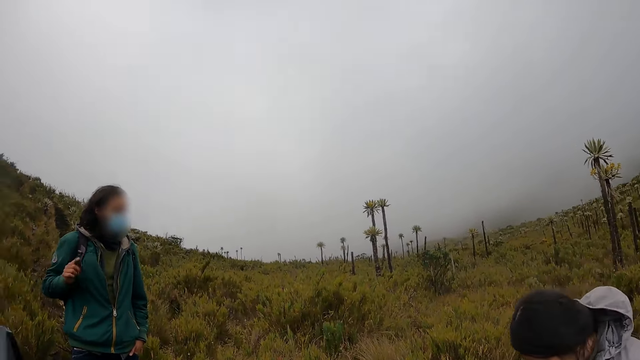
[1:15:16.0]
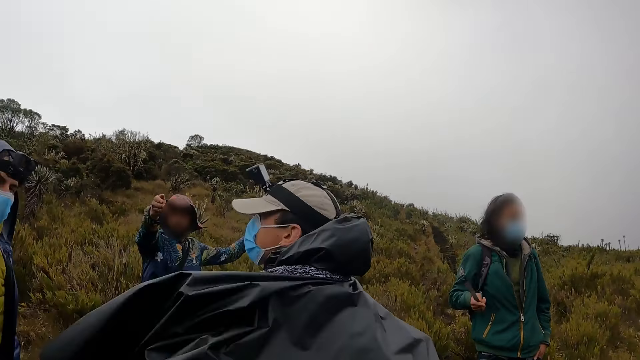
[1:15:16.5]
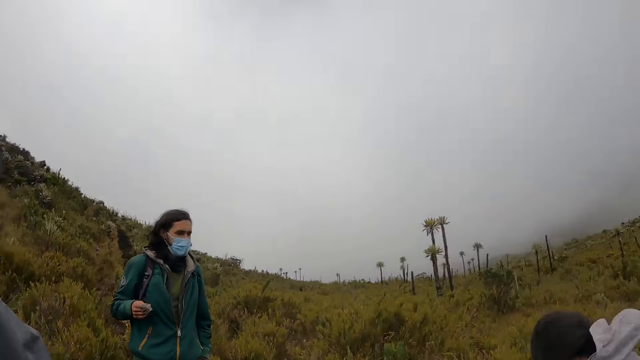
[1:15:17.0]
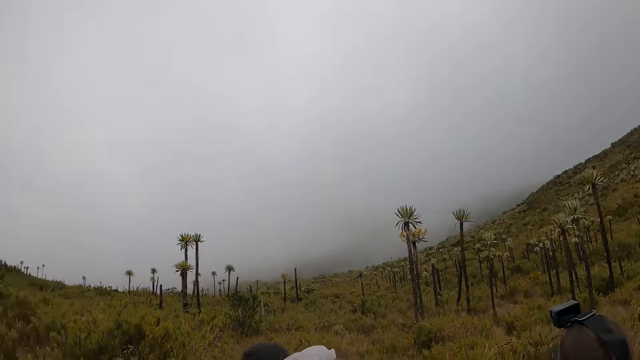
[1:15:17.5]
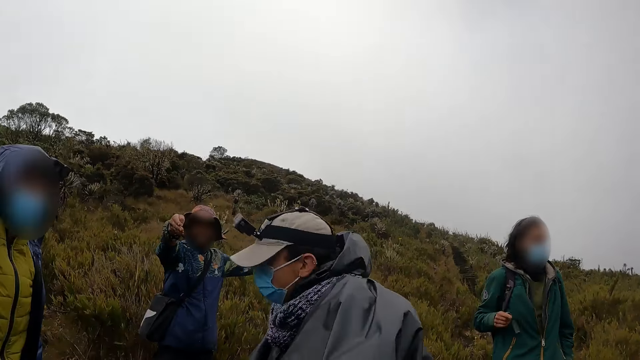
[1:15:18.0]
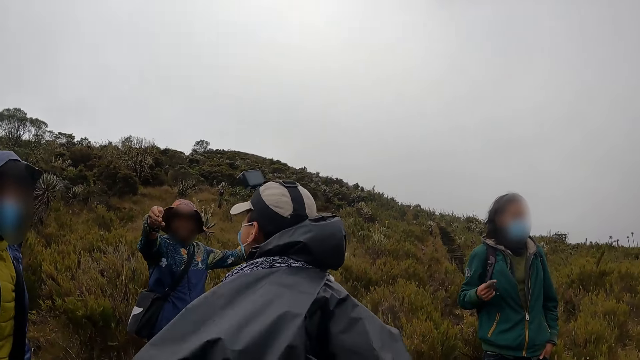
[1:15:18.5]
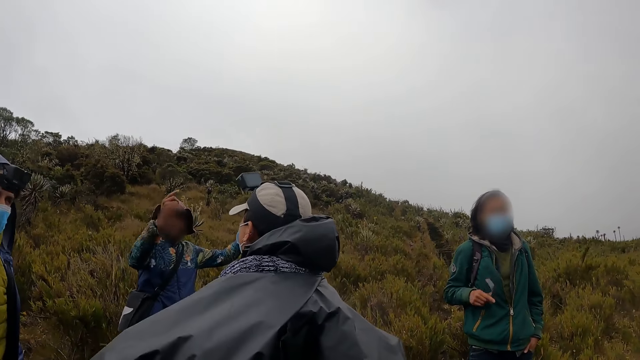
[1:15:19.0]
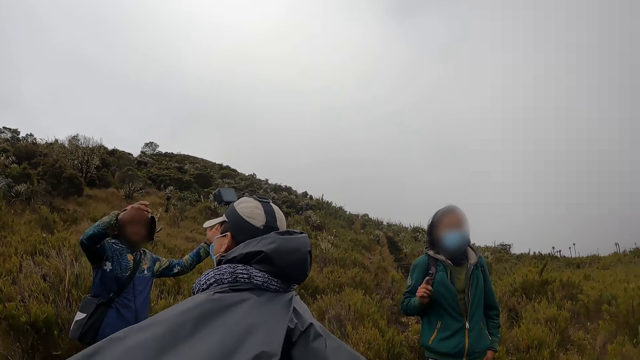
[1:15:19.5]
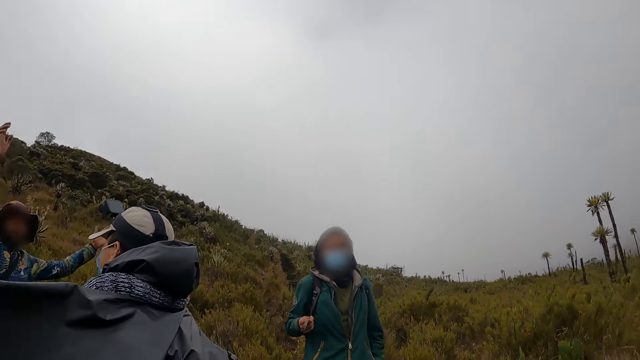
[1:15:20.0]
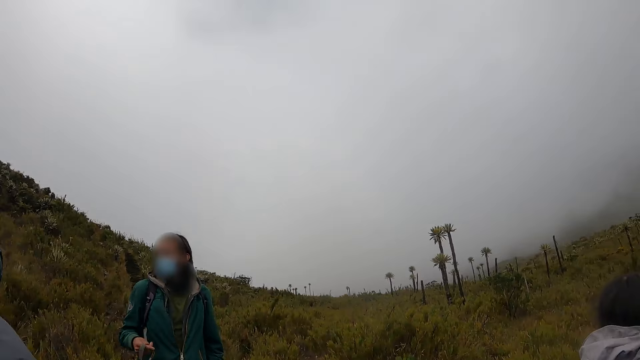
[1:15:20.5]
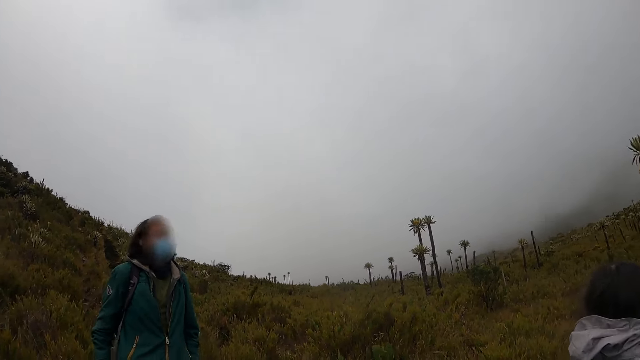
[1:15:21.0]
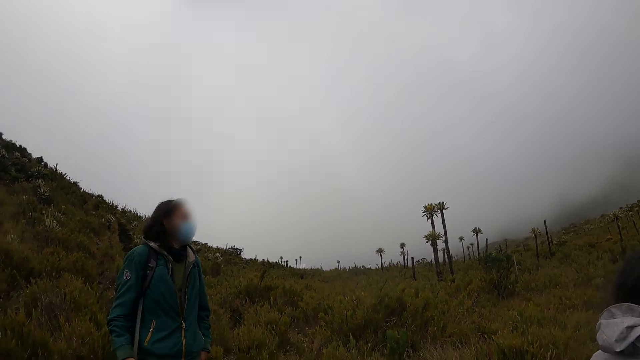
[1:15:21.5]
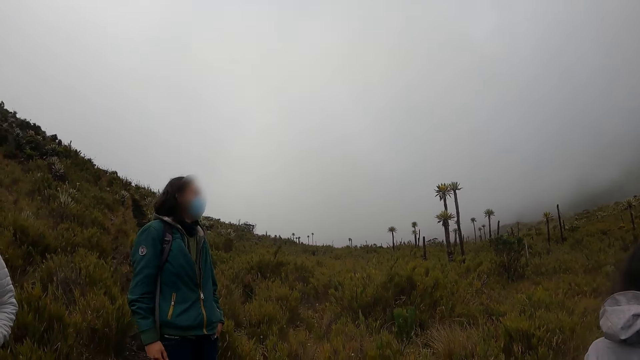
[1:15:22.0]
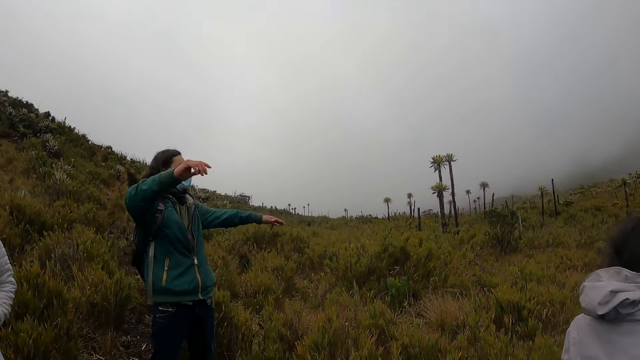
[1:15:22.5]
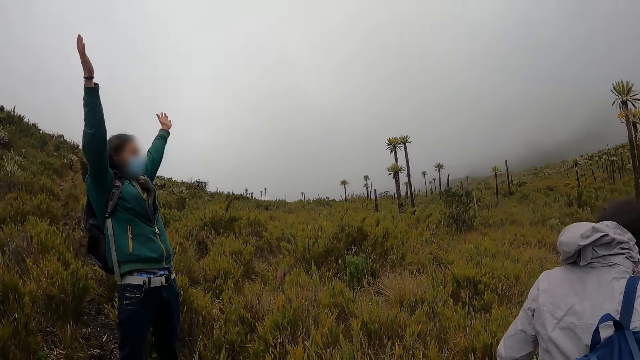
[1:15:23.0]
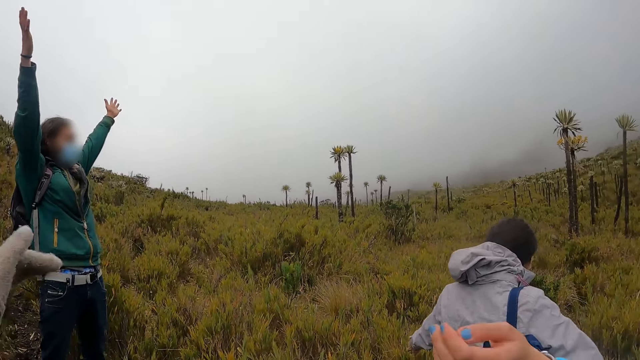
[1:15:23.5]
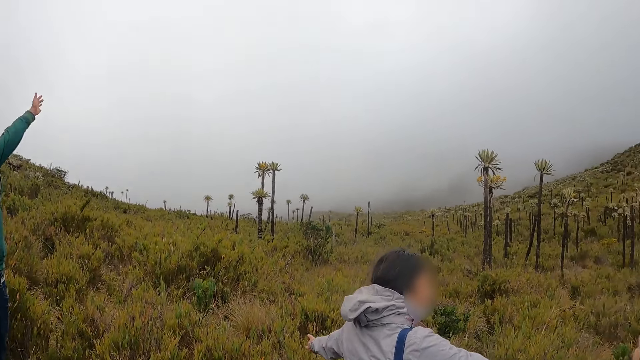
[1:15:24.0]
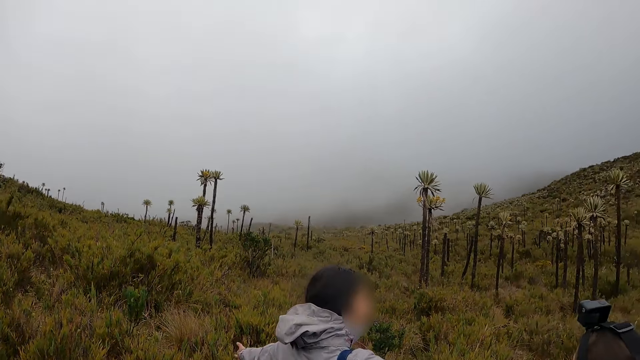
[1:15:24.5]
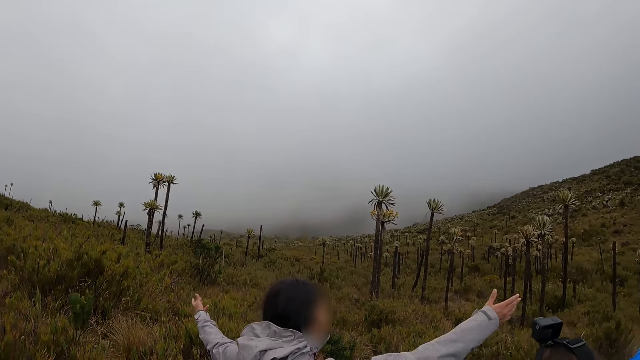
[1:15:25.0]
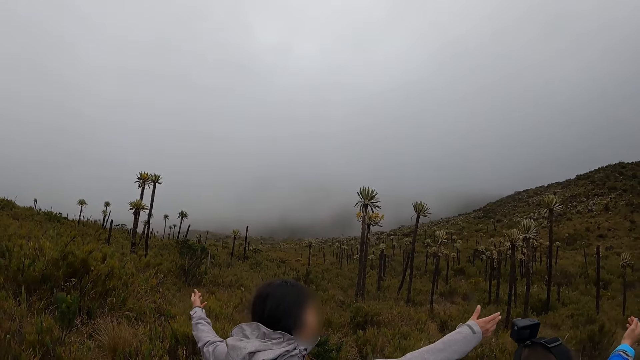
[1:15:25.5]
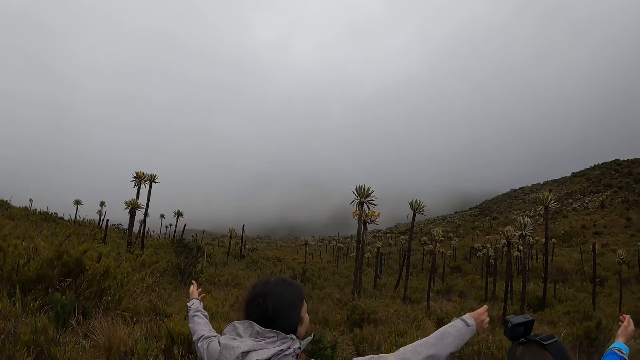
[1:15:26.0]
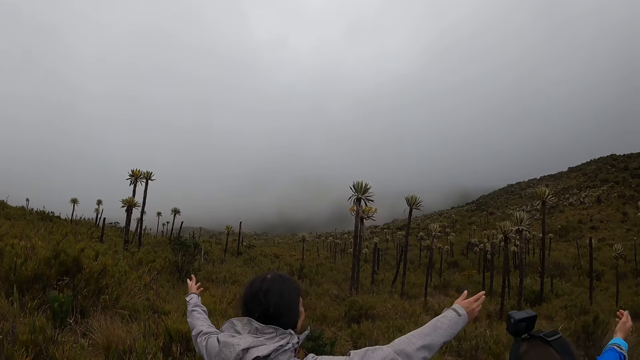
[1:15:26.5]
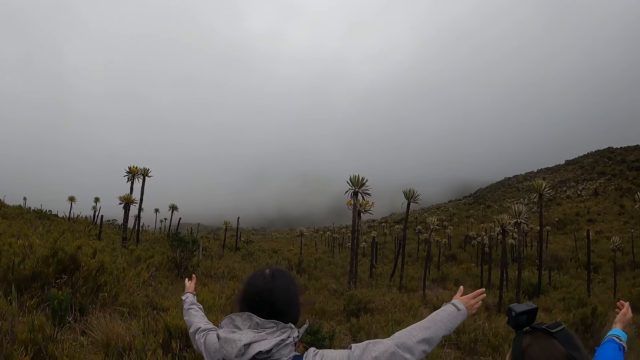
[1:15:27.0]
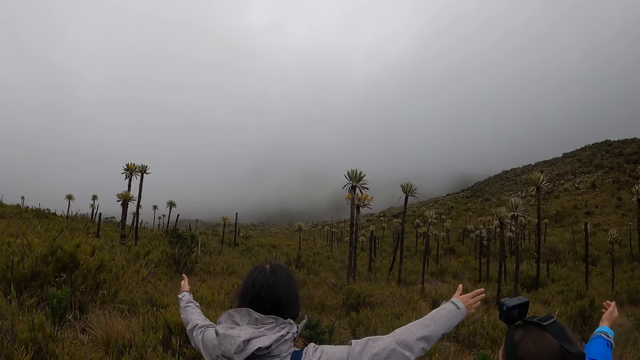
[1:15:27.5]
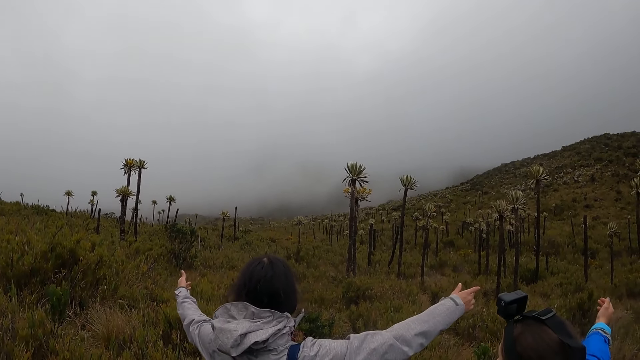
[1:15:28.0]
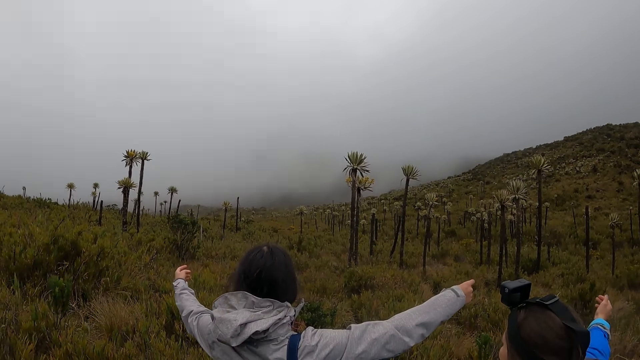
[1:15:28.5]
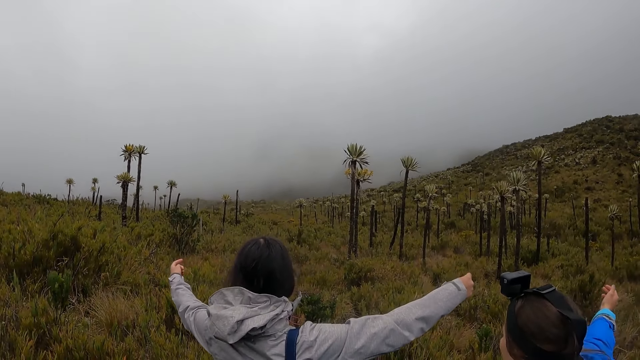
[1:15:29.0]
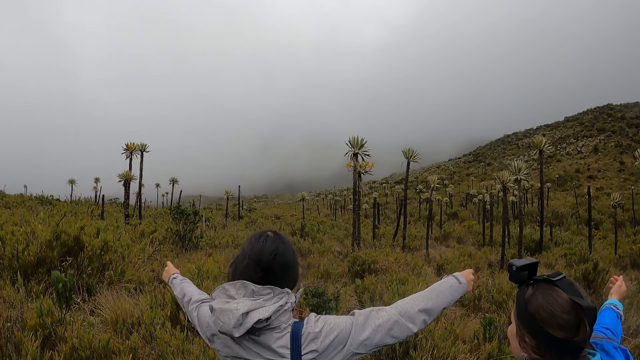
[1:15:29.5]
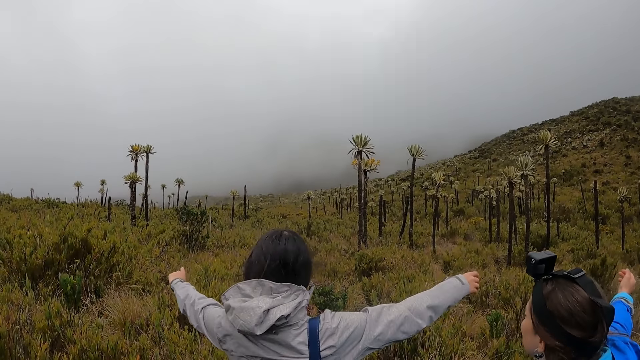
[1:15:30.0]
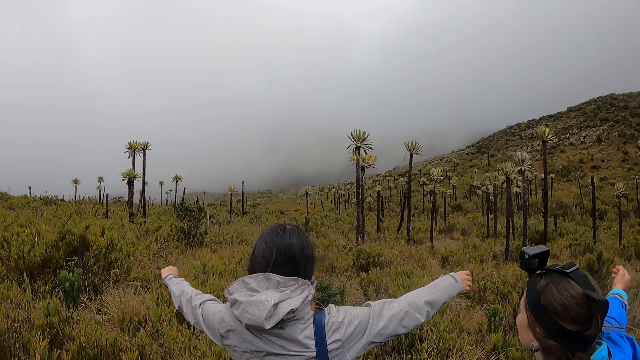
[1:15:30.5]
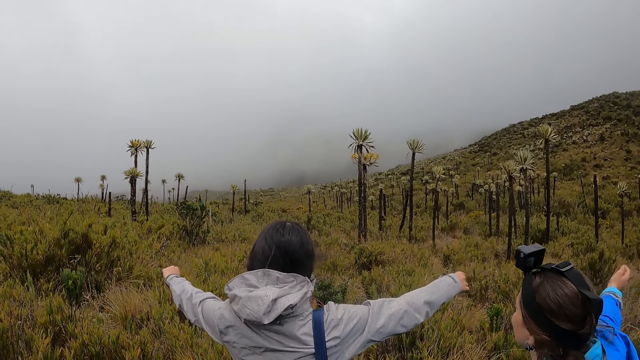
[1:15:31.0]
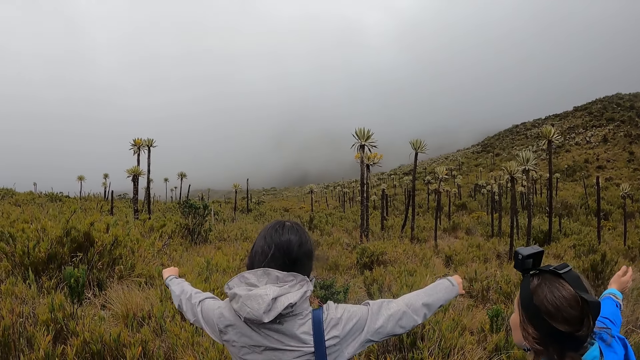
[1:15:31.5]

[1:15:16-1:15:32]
The camera wearer looks around the vegetation. A man converses with another man, a third man and a woman. The camera wearer looks around the vegetation. A fourth man looks around the vegetation and raises his hands. The camera wearer looks around the vegetation. Another woman and a third woman lift hands. The camera wearer looks around the vegetation.

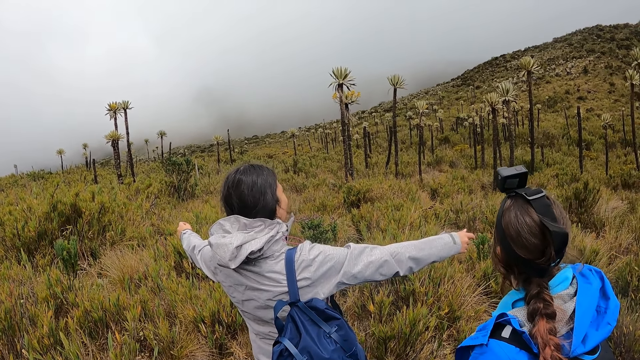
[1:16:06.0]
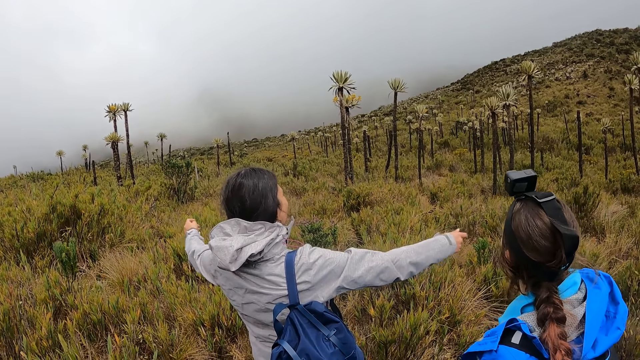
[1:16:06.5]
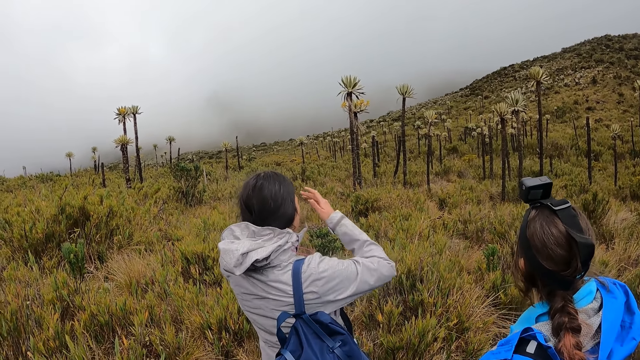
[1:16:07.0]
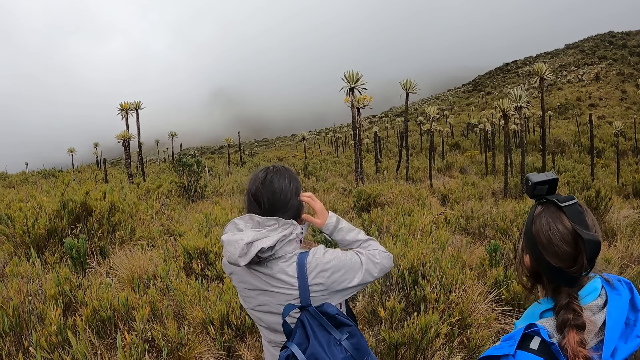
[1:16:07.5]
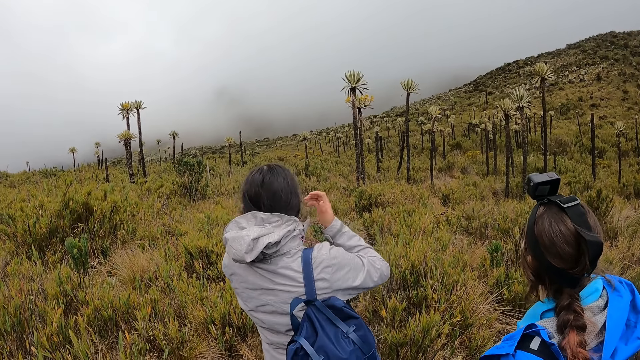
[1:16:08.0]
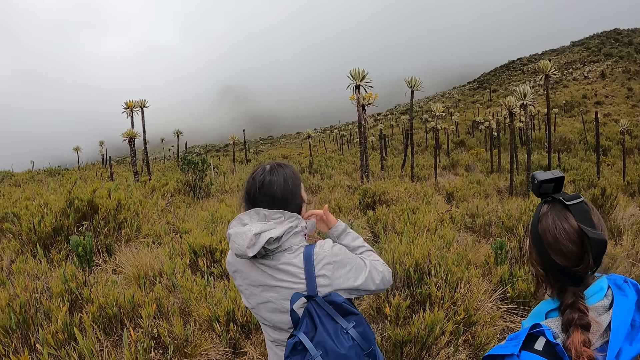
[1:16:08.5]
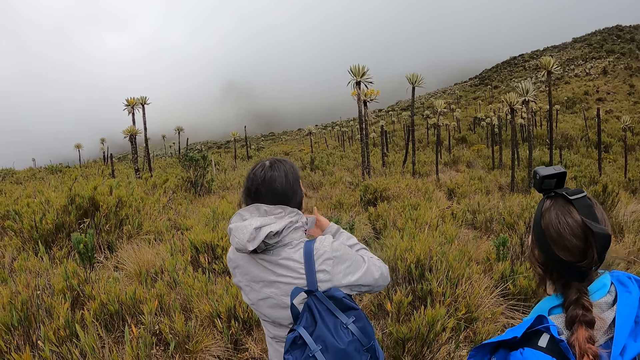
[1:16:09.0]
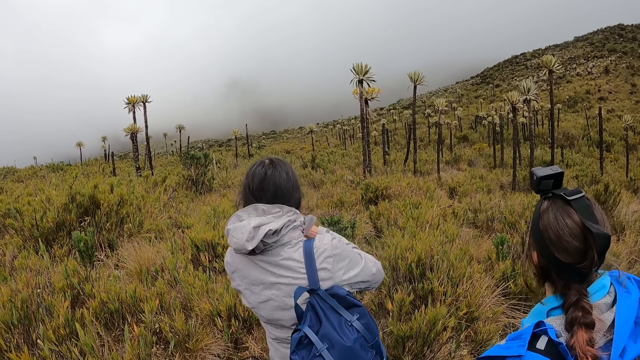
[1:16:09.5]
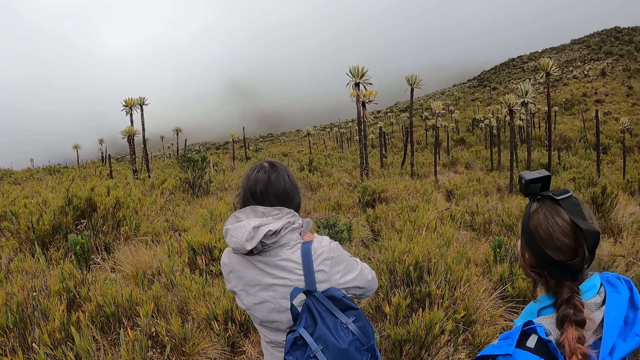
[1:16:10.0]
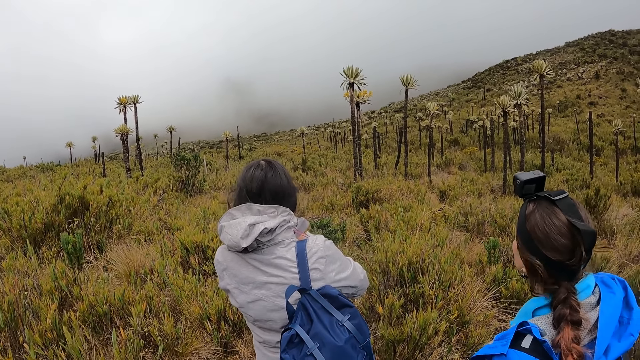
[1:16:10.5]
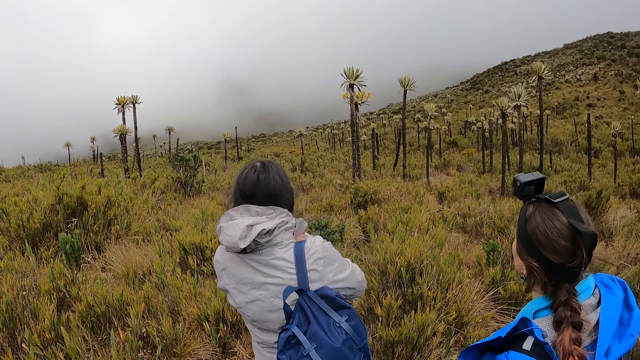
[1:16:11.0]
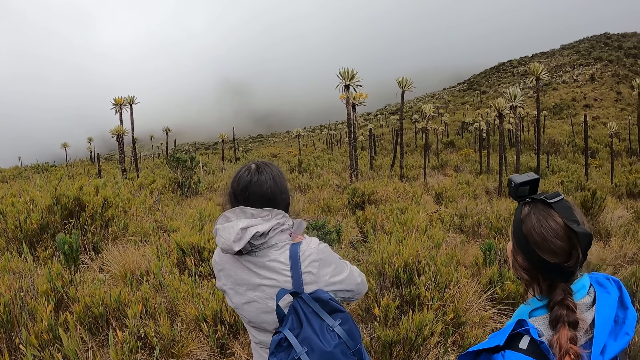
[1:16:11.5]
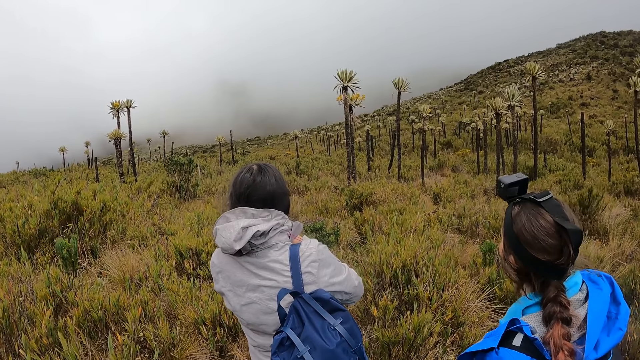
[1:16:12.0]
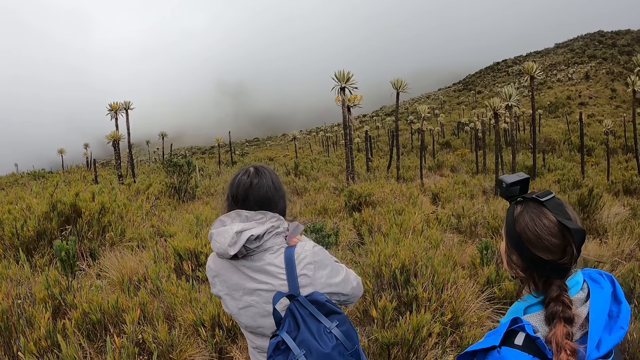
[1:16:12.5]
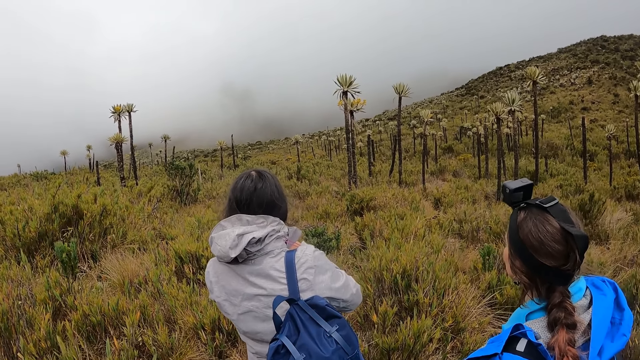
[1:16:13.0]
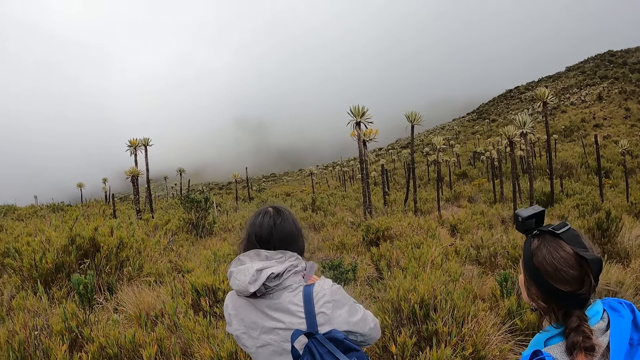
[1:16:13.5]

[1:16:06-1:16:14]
A woman pushes her hair. The camera wearer looks around the vegetation.
